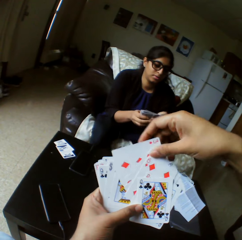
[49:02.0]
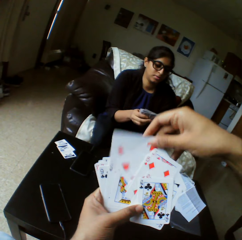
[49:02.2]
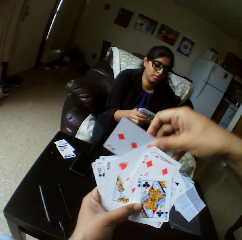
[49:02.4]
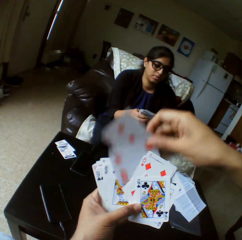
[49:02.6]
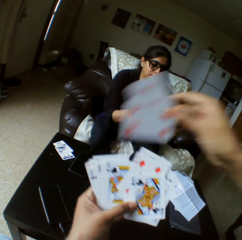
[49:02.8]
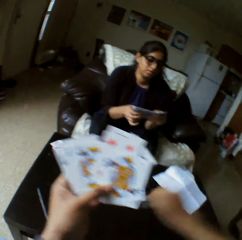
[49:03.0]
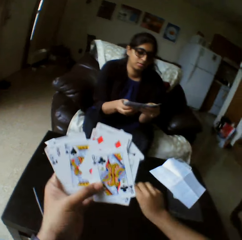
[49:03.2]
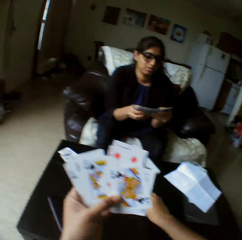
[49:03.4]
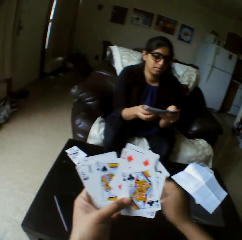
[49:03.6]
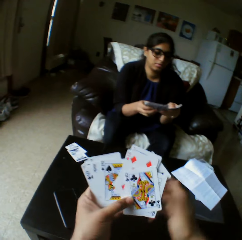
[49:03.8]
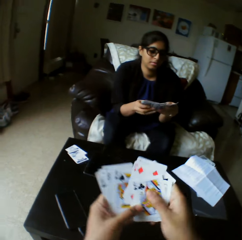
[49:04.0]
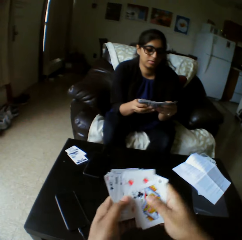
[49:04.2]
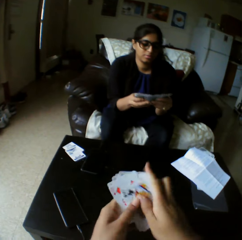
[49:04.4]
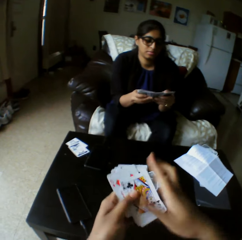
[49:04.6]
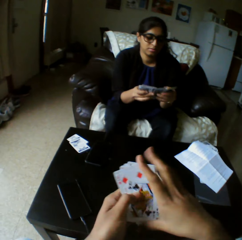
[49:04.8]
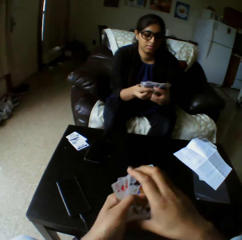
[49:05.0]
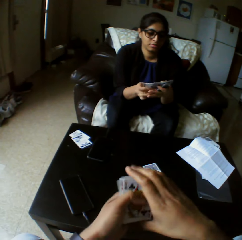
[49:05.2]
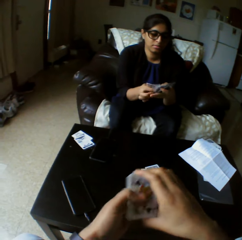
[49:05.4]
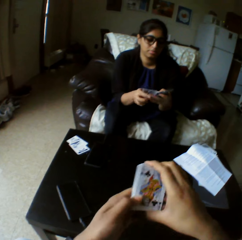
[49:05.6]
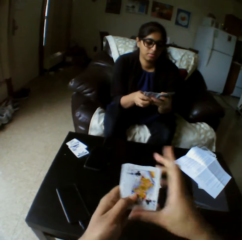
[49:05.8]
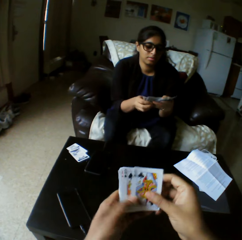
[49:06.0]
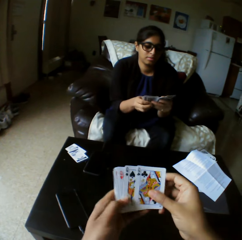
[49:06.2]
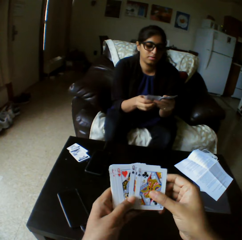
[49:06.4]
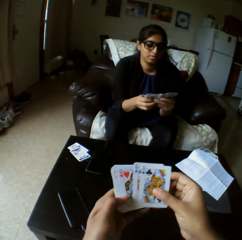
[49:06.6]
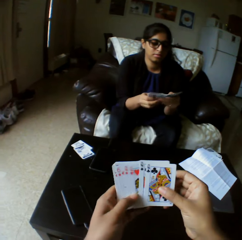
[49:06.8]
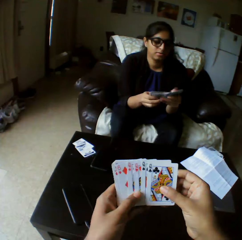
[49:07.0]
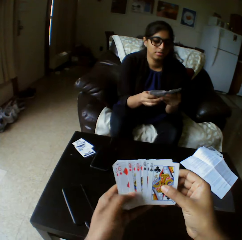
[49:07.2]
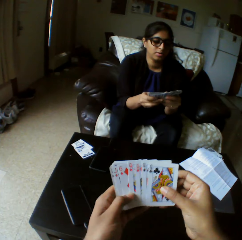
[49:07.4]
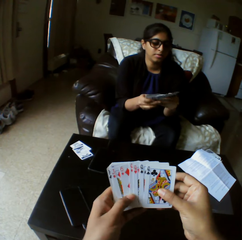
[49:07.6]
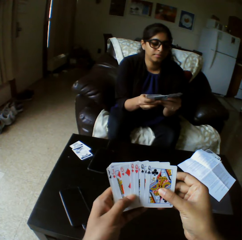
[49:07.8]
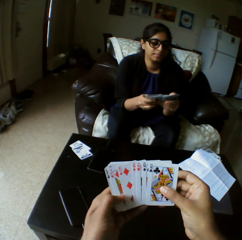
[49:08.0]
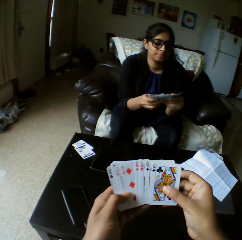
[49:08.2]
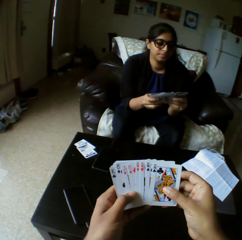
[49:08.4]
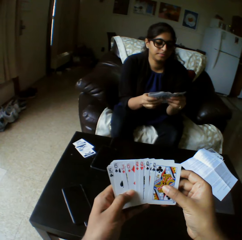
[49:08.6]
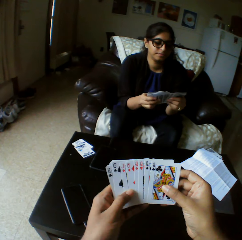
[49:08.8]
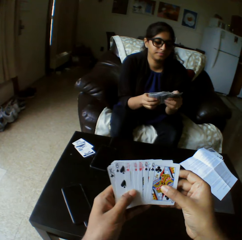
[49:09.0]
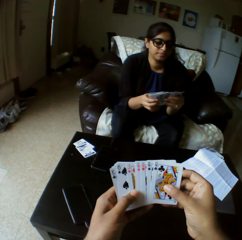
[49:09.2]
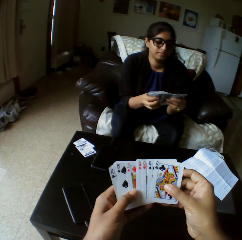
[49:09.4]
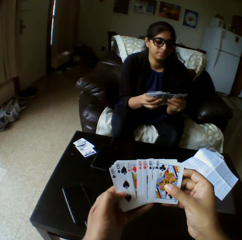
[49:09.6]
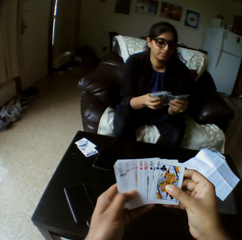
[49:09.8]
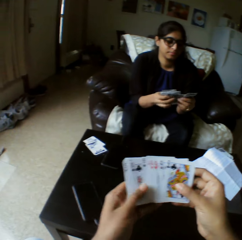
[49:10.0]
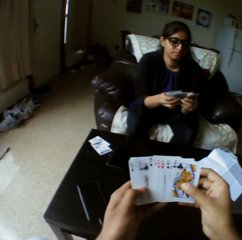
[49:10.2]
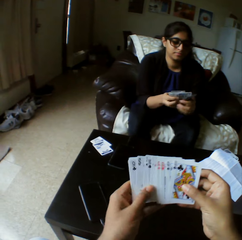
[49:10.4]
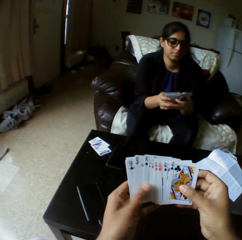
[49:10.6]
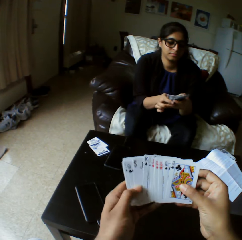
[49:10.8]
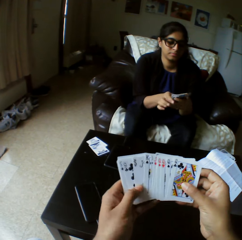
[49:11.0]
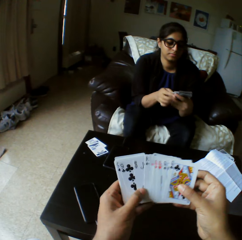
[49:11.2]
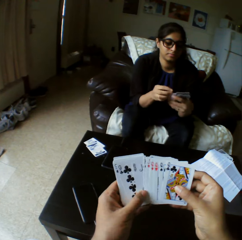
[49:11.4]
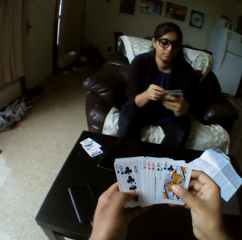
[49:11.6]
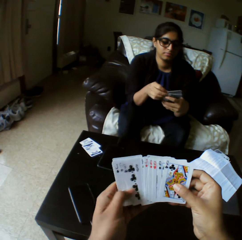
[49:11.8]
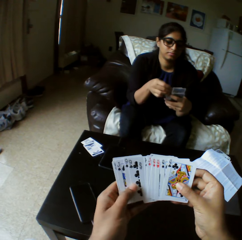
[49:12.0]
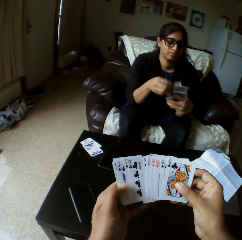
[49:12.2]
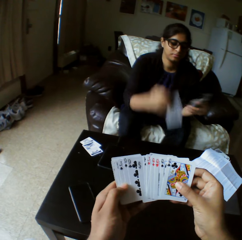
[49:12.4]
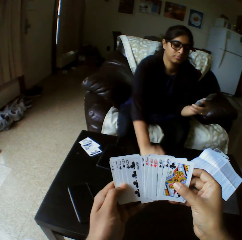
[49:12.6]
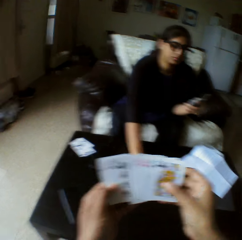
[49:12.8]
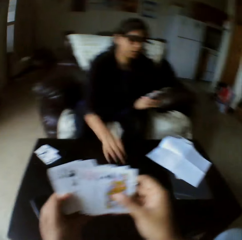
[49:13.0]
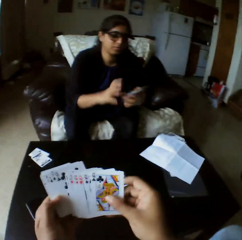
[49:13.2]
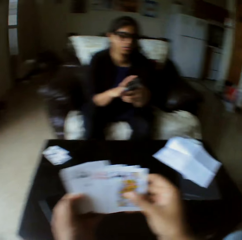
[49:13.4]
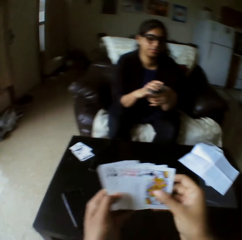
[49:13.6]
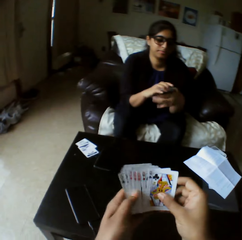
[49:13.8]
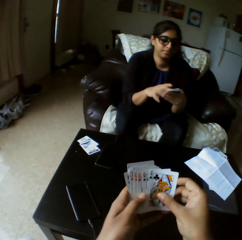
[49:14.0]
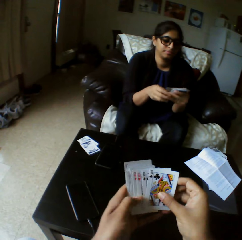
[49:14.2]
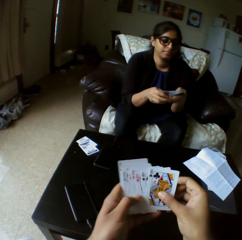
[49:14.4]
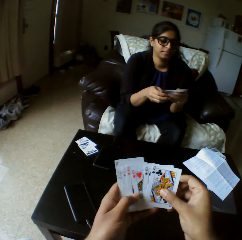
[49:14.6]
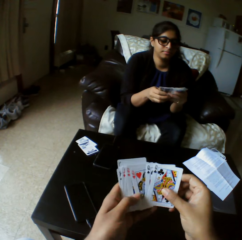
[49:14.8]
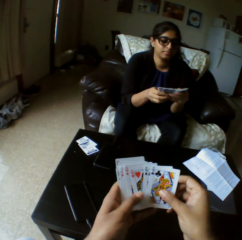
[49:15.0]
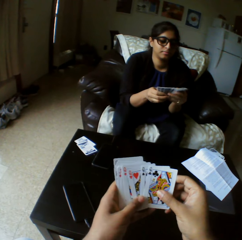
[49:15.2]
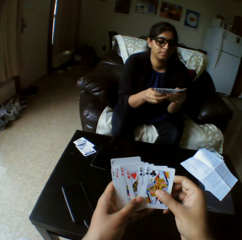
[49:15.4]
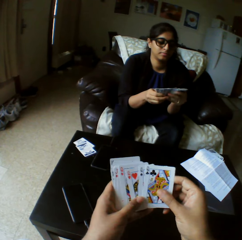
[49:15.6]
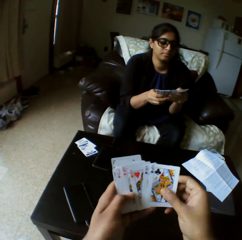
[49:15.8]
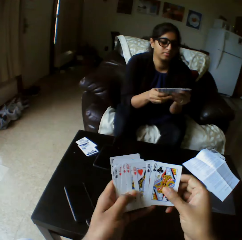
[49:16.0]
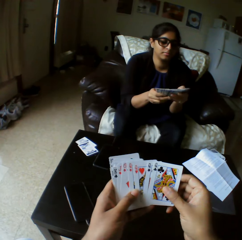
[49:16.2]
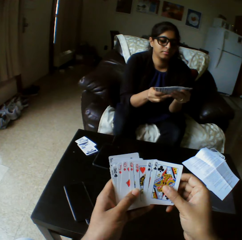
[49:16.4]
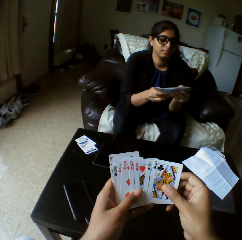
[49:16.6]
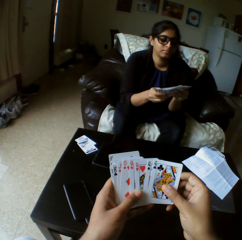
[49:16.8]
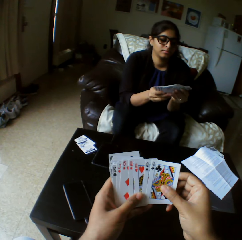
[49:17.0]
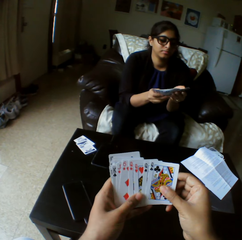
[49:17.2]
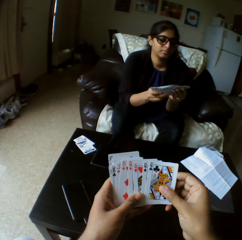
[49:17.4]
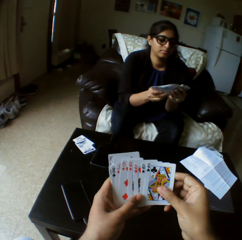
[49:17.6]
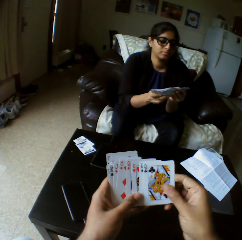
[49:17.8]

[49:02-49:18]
The camera wearer drops the cards on the table with the right hand. They shuffle the cards with both hands. They select the playing card. A woman drops the cards on the table with the right hand. The woman shuffles the cards with both hands. The woman selects the playing cards.

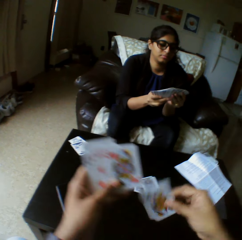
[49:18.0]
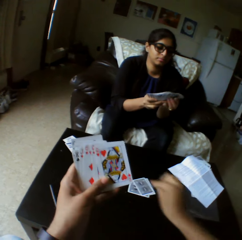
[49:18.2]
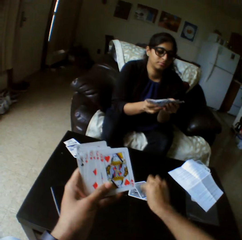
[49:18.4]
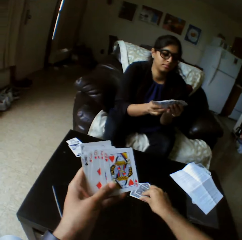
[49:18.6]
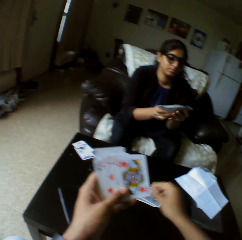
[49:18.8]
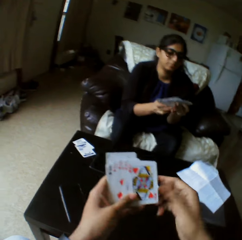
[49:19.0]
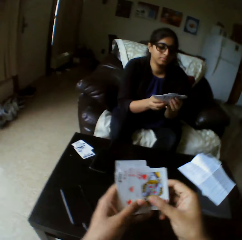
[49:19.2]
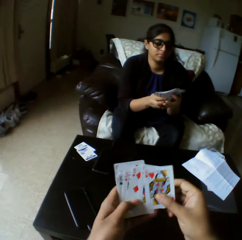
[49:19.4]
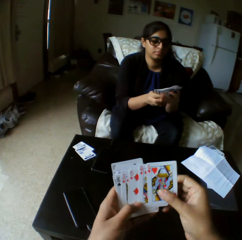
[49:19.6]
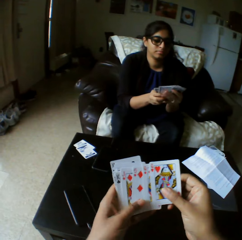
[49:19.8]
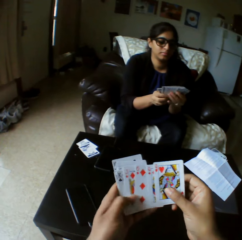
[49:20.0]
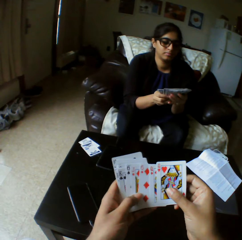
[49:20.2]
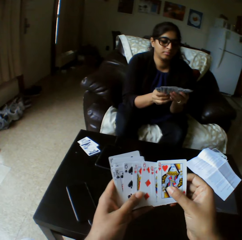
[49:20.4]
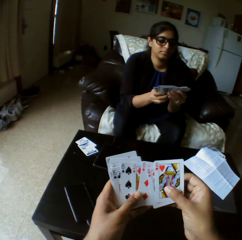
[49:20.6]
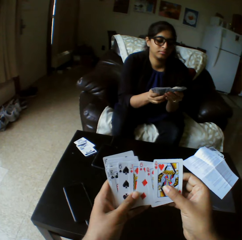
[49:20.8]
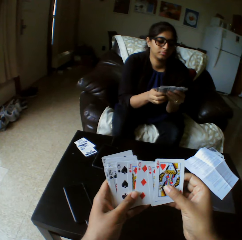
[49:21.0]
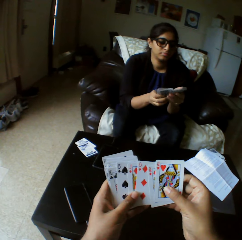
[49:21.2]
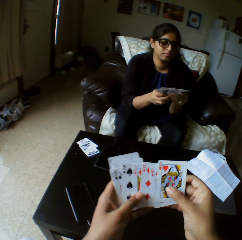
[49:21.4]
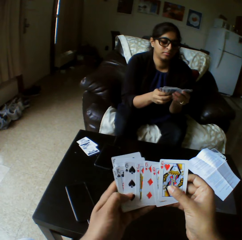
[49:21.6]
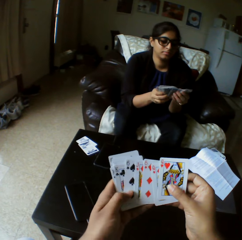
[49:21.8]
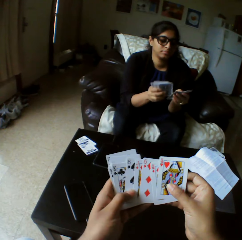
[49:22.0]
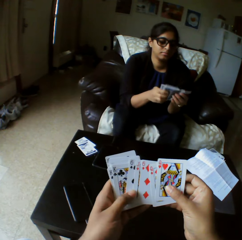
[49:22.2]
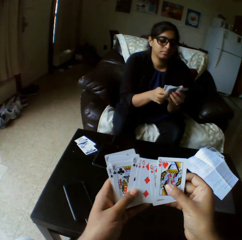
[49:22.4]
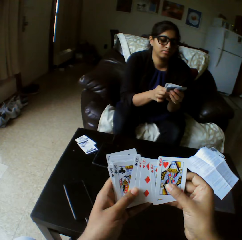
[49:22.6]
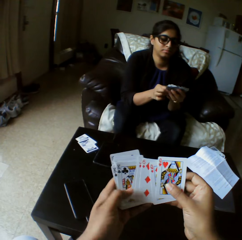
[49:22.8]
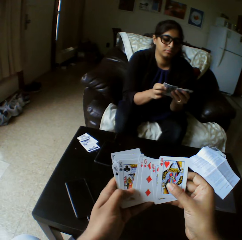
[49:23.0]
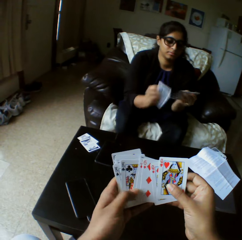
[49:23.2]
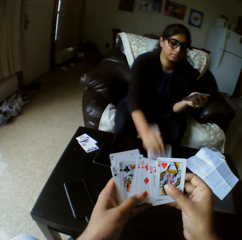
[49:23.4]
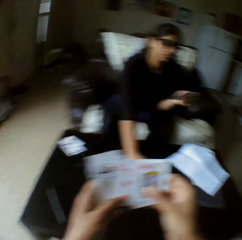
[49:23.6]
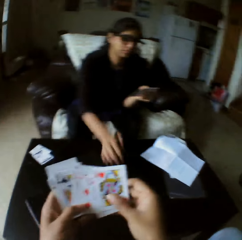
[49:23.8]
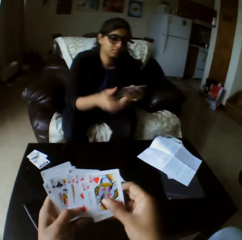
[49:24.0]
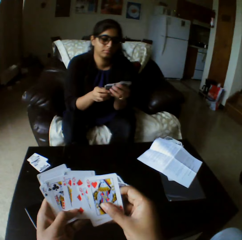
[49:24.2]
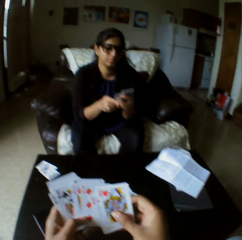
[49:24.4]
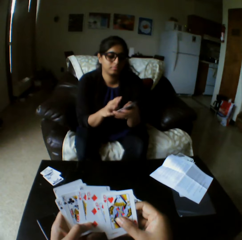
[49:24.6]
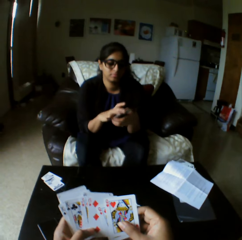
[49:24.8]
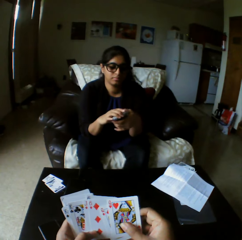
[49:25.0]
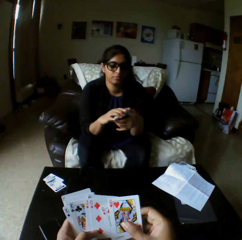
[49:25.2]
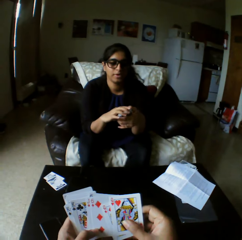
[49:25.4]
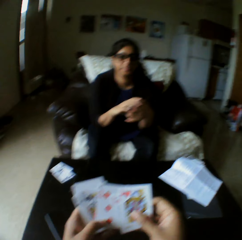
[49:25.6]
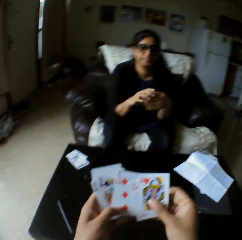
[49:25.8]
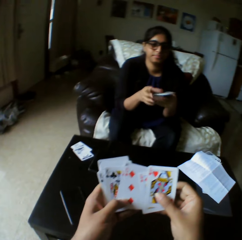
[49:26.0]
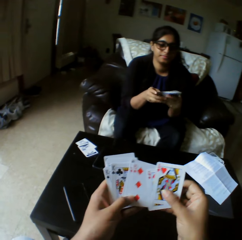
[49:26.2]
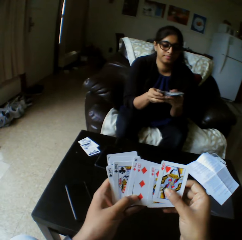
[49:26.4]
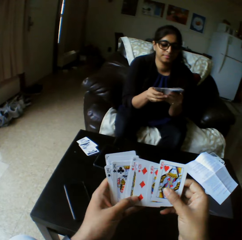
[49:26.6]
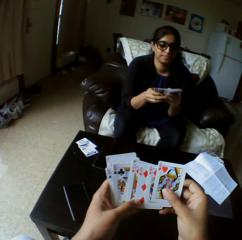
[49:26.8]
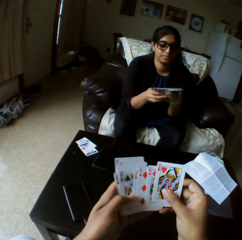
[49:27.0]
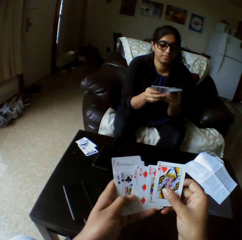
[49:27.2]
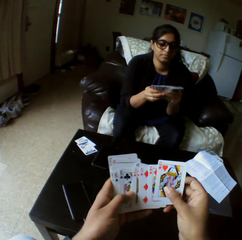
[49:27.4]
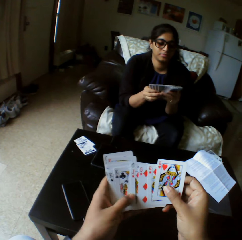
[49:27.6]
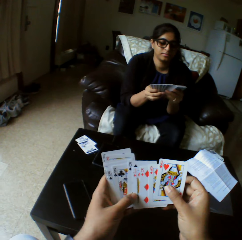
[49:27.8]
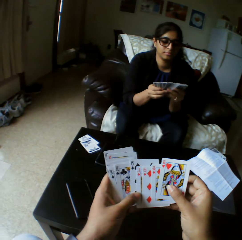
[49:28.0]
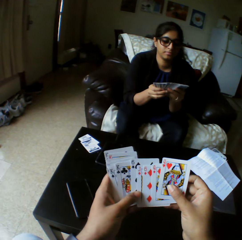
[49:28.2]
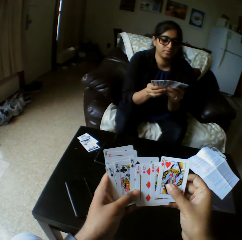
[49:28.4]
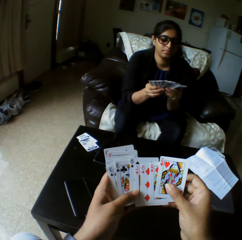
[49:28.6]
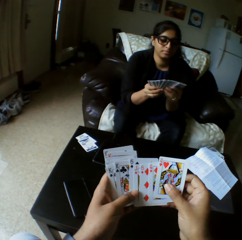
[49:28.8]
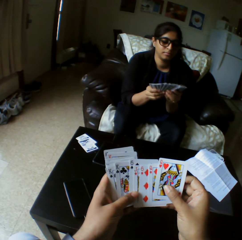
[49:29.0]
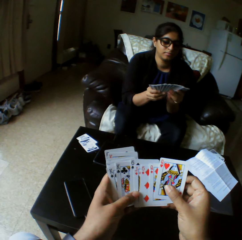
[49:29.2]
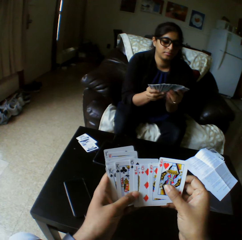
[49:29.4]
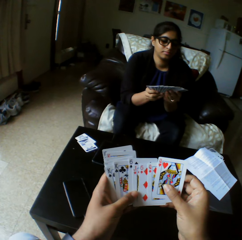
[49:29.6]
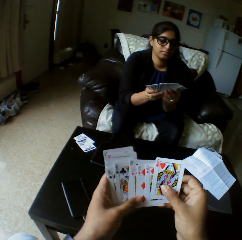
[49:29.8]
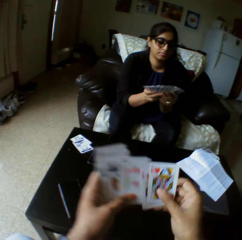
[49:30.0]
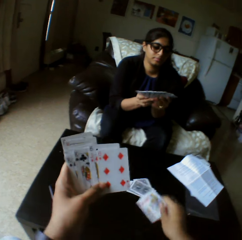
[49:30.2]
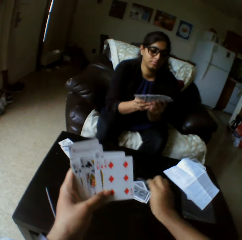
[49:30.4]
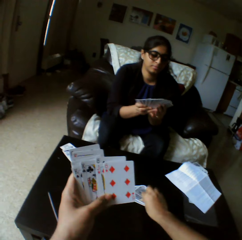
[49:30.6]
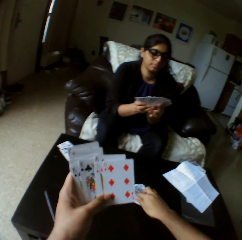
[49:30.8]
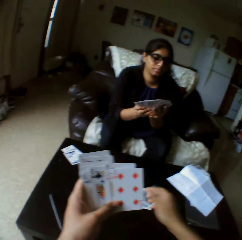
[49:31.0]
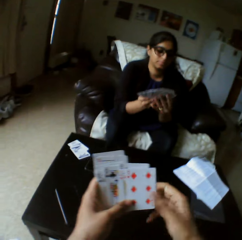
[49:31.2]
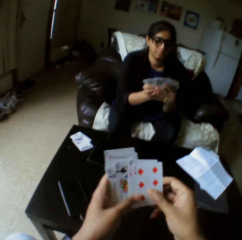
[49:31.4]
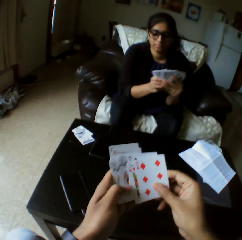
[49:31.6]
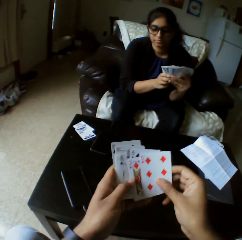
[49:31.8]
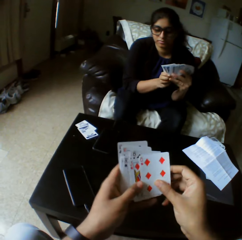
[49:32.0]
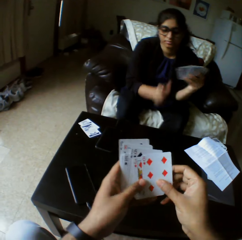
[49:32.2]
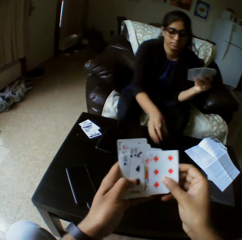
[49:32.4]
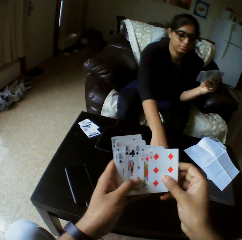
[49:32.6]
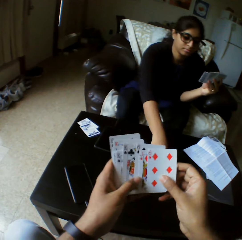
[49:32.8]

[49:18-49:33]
The camera wearer drops the cards on the table with the right hand. They shuffle the cards with both hands. They select the playing card. A woman drops the cards on the table with the right hand. The woman shuffles the cards with both hands. The camera wearer looks at the playing cards. The woman selects the playing cards. The camera wearer drops the cards on the table with the right hand. They shuffle the cards with both hands.
